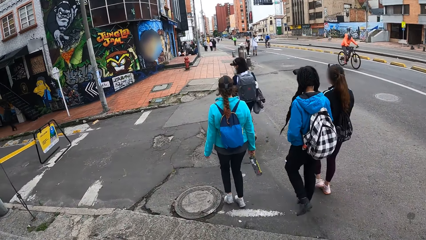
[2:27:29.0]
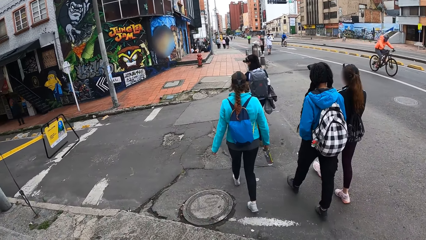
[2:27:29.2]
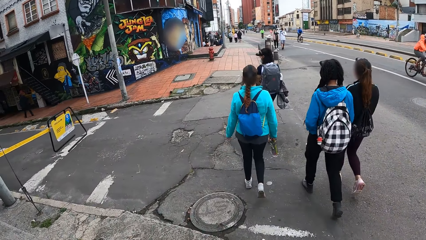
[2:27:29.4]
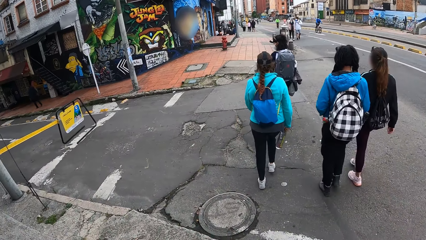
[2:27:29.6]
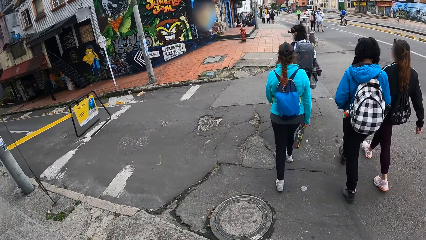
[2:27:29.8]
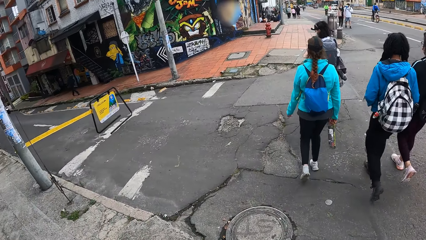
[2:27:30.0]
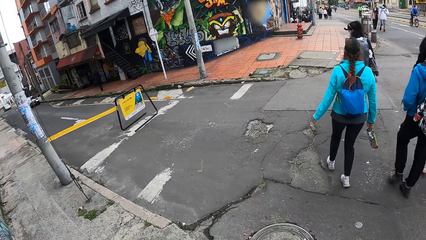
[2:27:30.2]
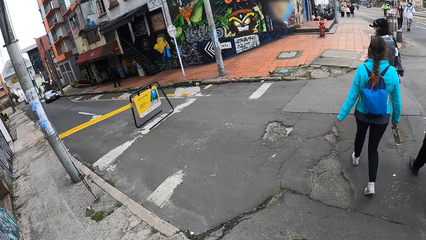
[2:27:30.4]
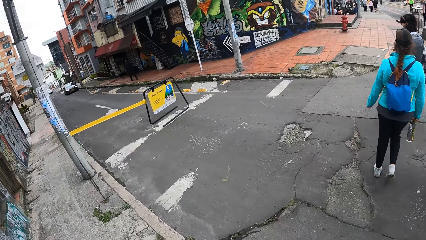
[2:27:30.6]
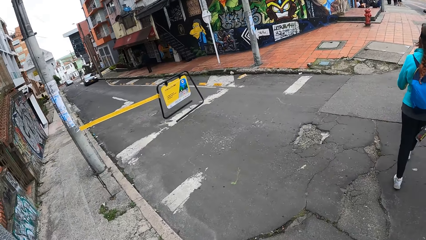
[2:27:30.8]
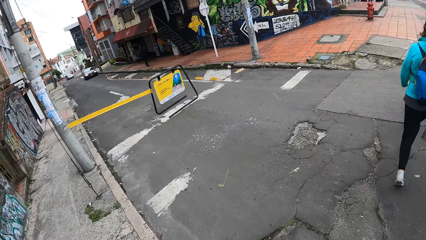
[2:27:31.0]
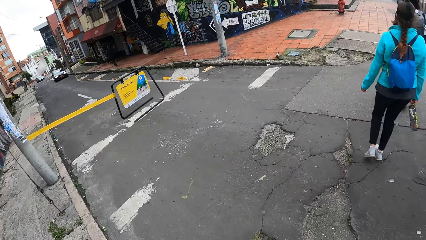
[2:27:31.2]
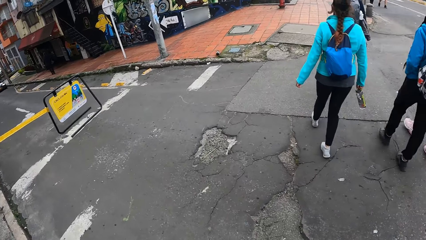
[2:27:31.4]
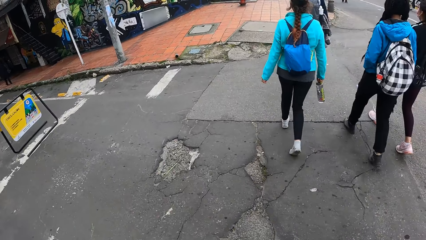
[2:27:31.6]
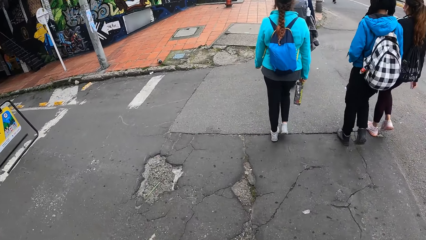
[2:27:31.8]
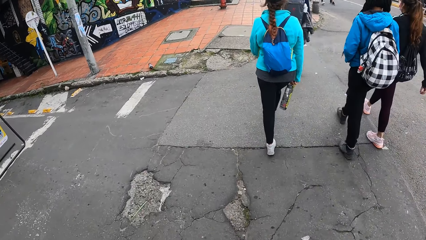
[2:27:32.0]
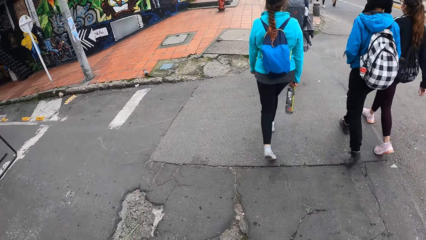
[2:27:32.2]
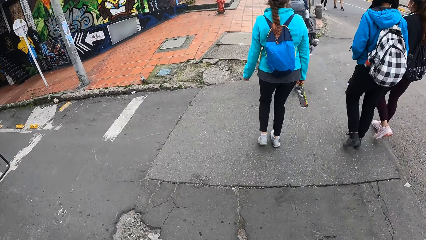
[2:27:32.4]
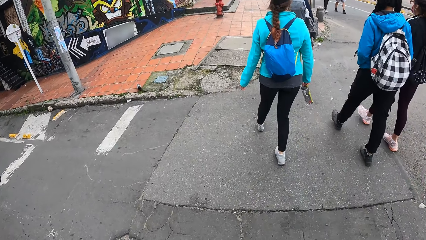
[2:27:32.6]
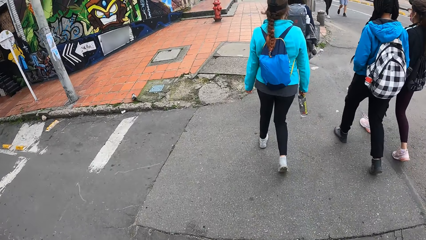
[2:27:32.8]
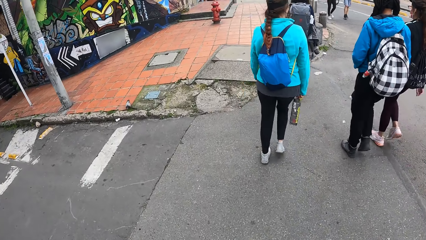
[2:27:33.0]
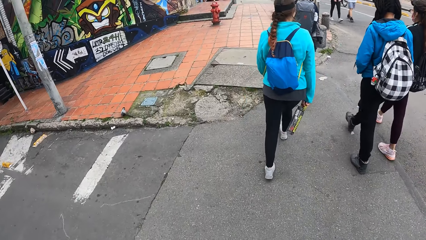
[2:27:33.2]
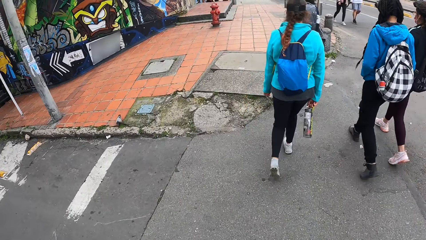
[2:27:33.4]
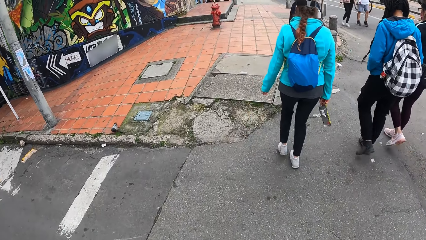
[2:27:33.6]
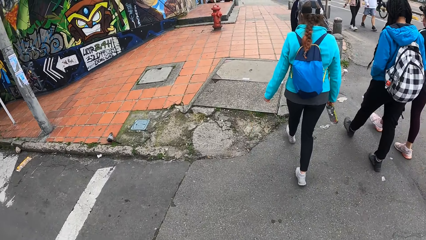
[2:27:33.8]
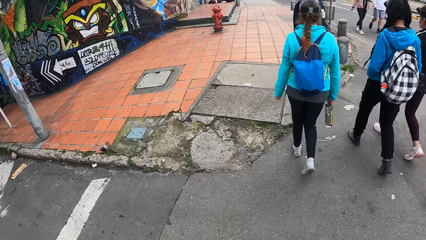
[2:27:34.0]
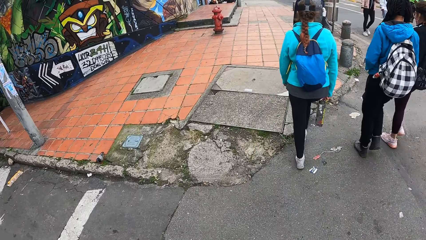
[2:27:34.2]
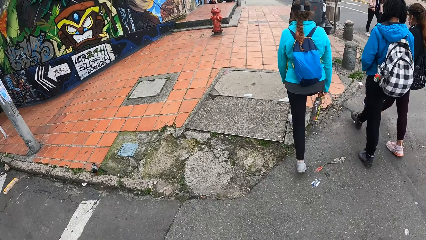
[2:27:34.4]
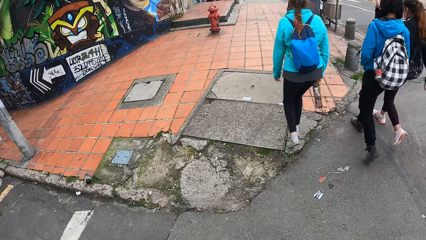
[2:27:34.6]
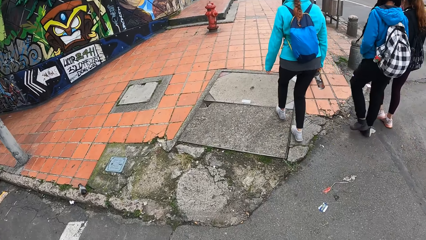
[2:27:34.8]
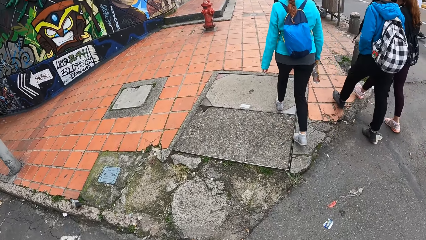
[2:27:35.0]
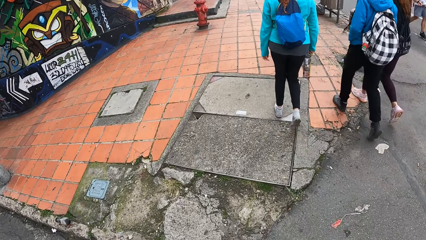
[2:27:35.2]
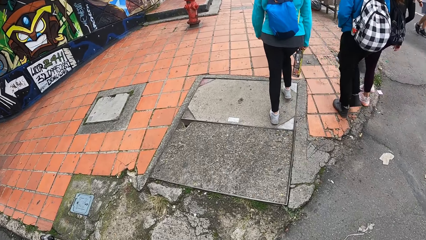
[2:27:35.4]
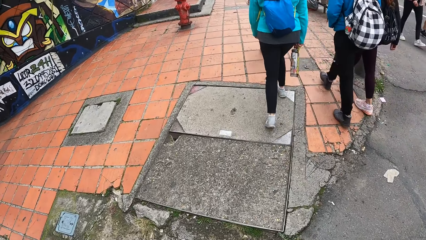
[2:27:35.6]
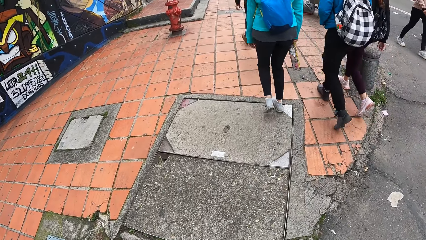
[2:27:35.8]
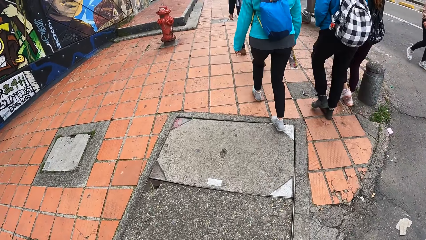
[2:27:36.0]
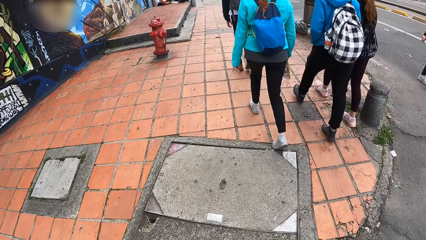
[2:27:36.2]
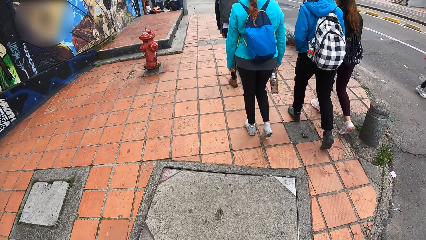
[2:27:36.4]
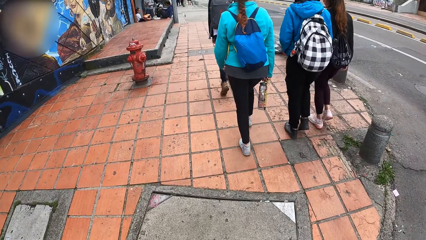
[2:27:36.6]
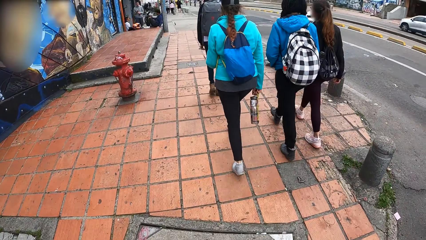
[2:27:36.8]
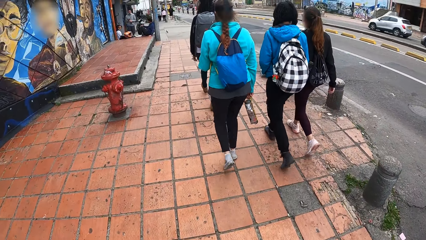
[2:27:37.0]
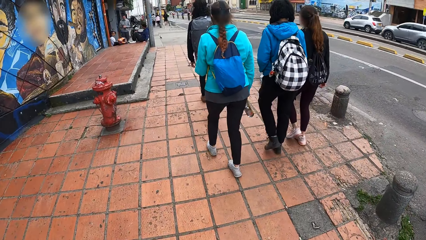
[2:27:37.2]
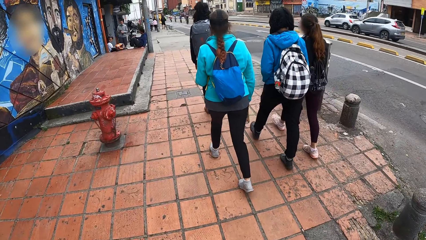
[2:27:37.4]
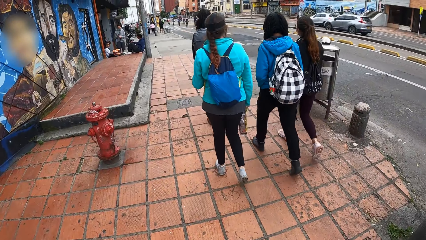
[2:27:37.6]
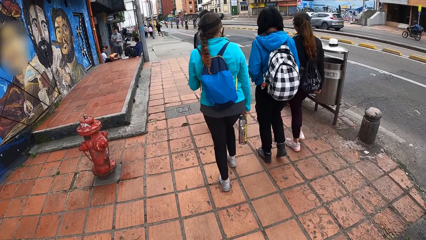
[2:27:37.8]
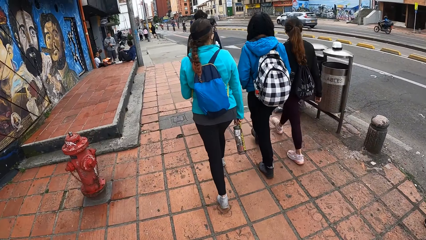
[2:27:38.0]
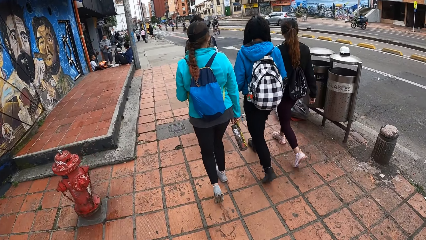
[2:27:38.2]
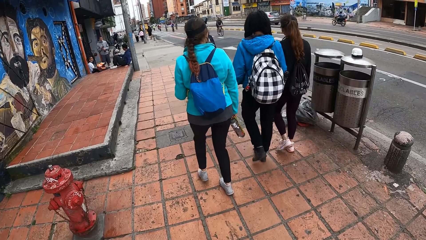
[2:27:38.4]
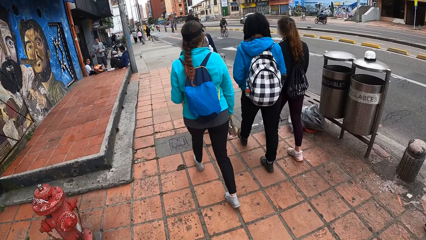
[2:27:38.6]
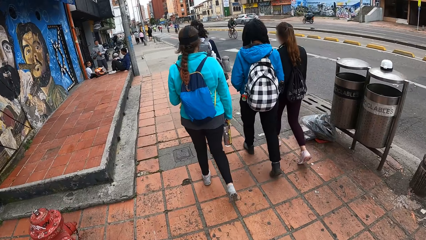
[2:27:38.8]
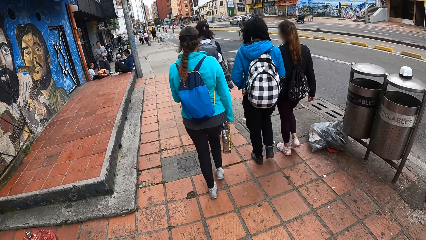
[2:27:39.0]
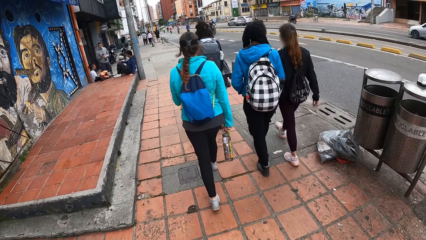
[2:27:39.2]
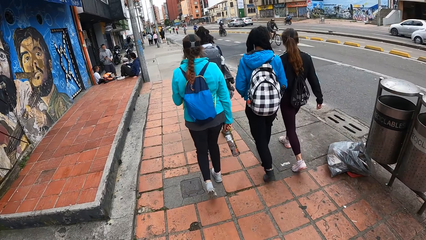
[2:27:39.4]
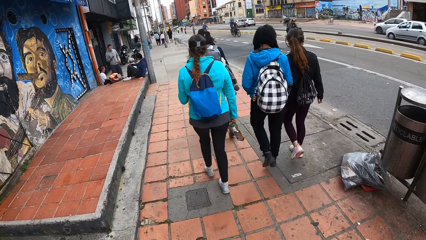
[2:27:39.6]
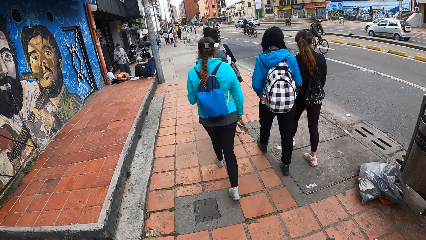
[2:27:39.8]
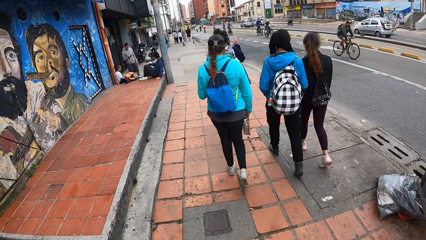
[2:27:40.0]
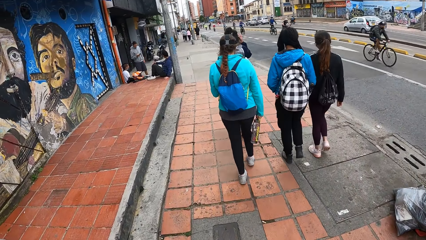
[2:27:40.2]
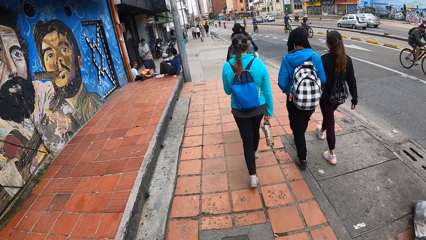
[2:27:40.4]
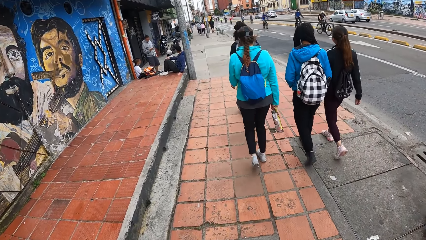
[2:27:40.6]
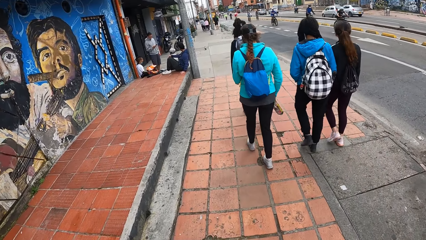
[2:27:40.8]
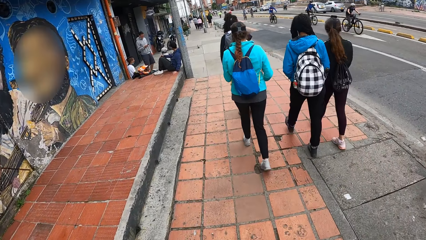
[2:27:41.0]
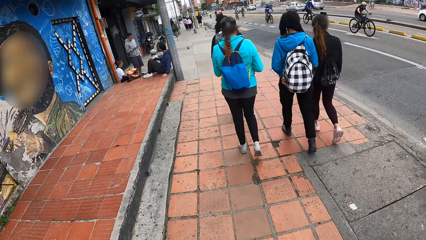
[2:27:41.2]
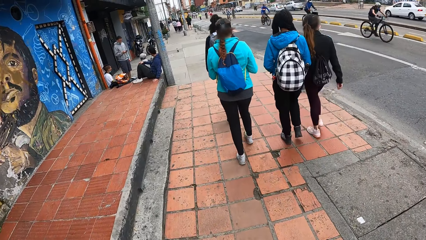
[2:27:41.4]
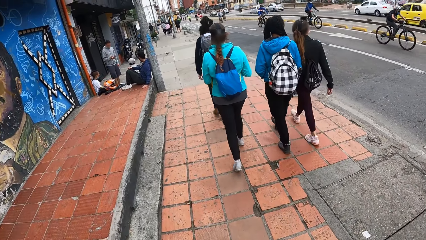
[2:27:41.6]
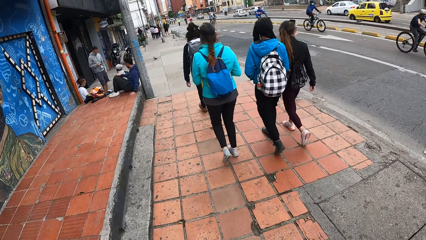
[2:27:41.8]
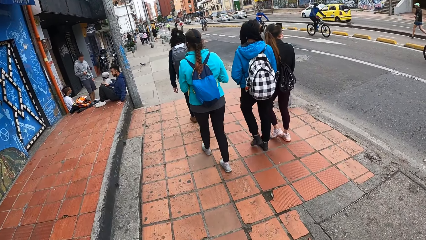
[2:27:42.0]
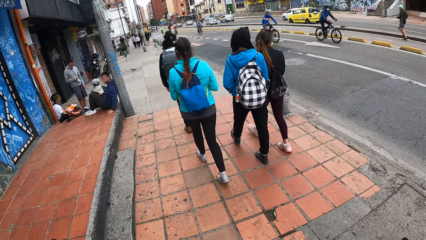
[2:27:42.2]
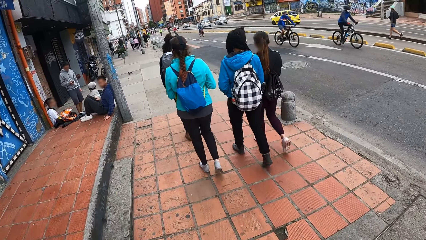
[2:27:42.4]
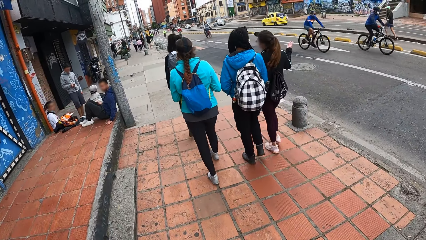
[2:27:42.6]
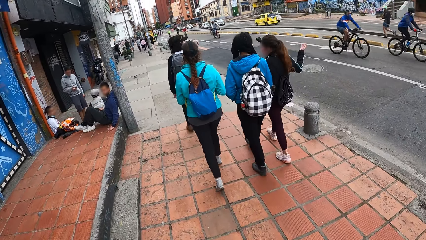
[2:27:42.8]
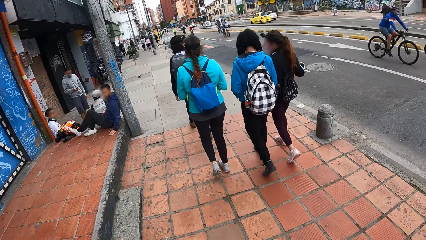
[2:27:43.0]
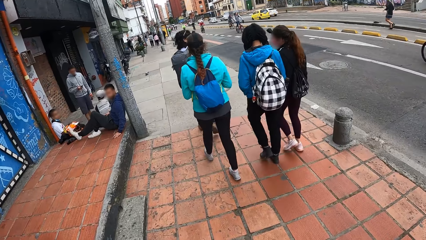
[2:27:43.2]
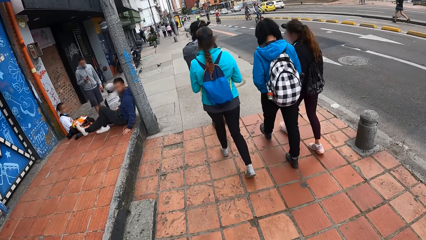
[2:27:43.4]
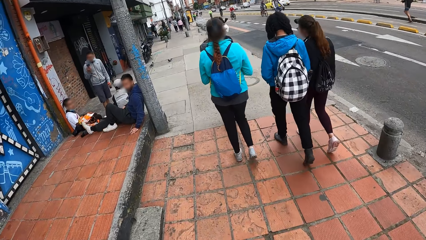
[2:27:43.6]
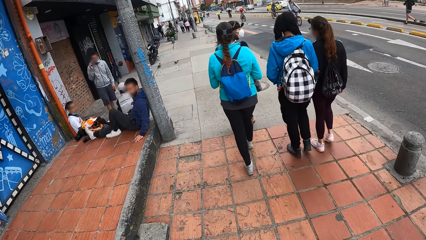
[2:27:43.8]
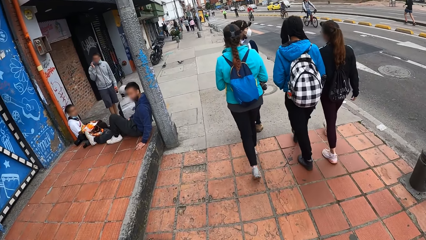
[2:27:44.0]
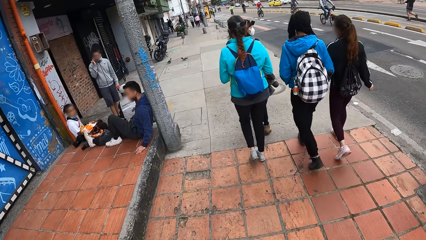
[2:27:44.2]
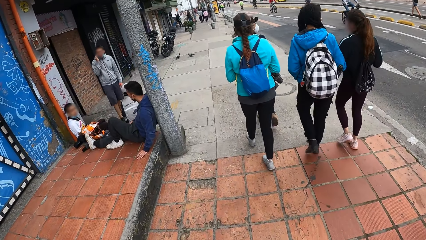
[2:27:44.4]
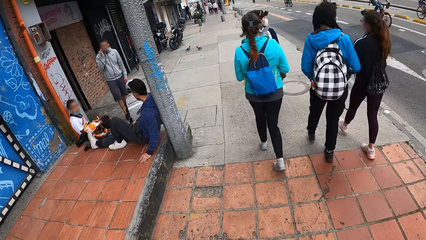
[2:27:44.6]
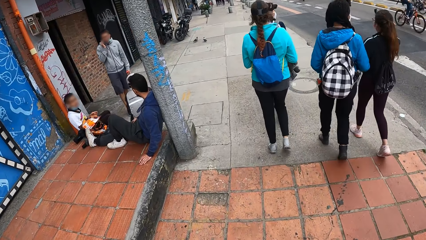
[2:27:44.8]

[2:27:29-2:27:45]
The camera wearer crosses the road. They walk along the pavement.
